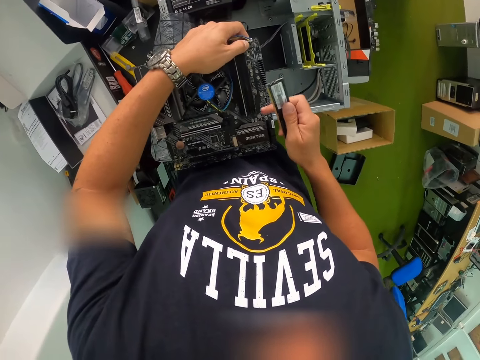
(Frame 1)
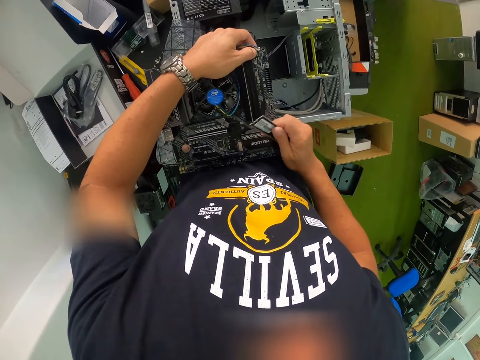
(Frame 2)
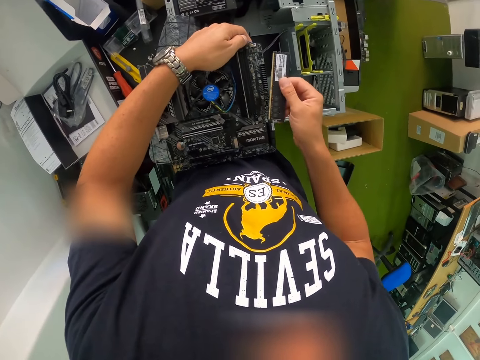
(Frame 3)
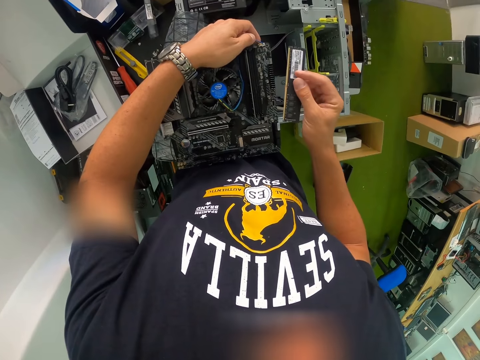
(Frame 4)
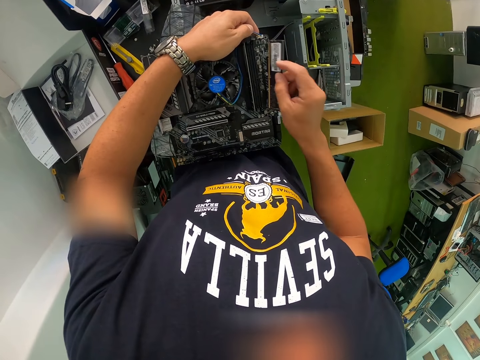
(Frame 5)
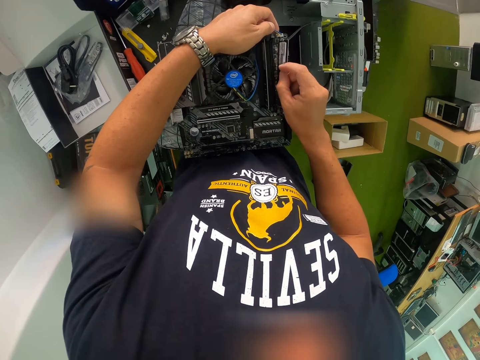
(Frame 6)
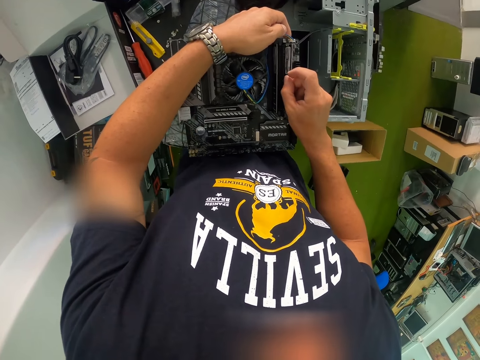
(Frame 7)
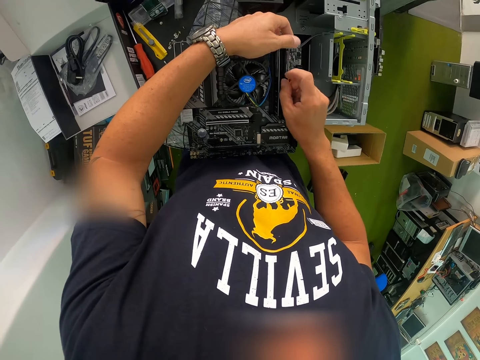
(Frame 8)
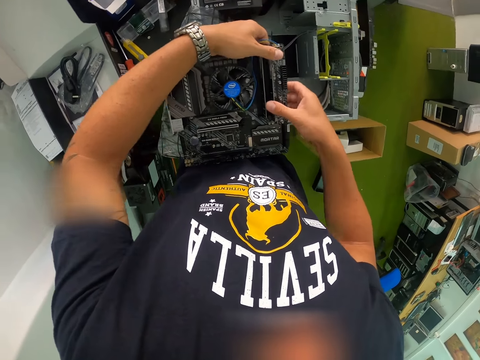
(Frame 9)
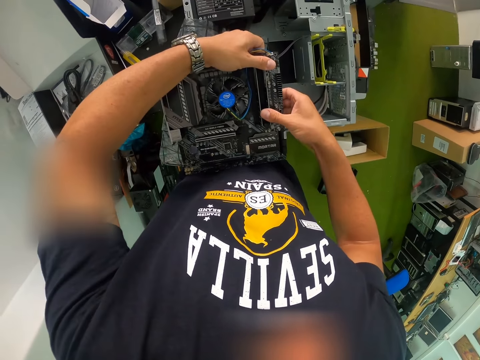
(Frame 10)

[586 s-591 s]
The camera wearer fixes the hard drive to the motherboard with both hands.

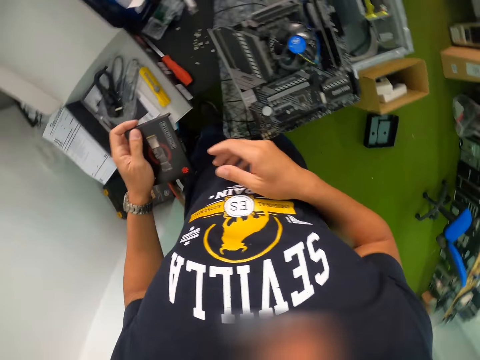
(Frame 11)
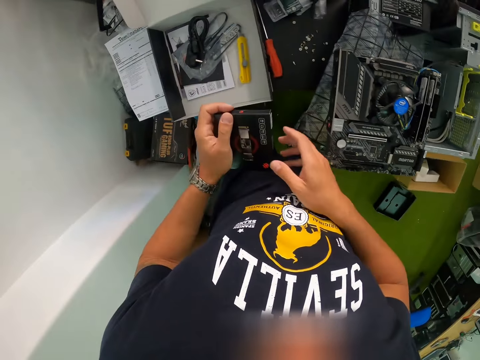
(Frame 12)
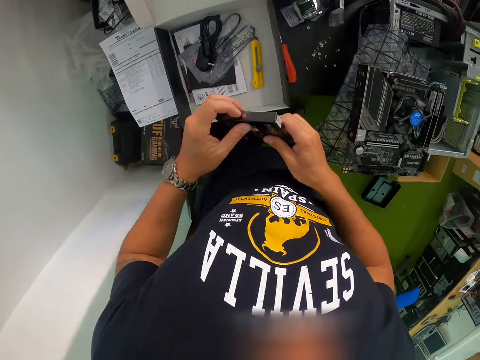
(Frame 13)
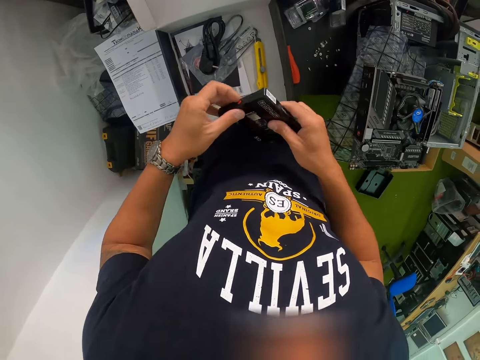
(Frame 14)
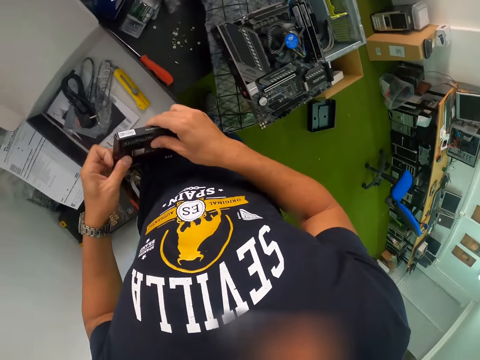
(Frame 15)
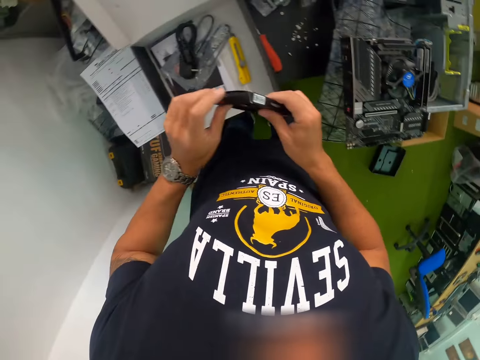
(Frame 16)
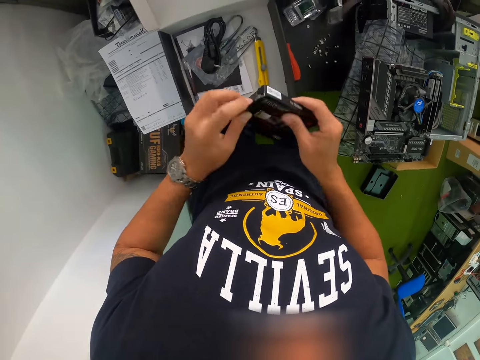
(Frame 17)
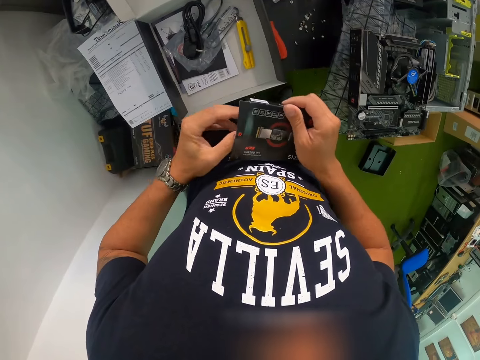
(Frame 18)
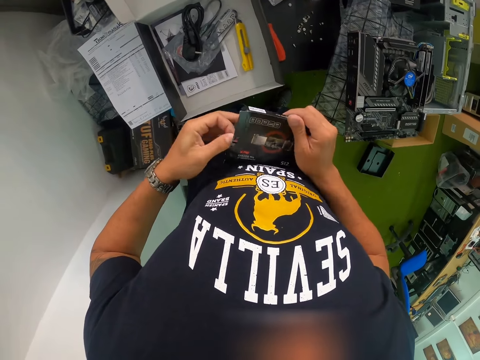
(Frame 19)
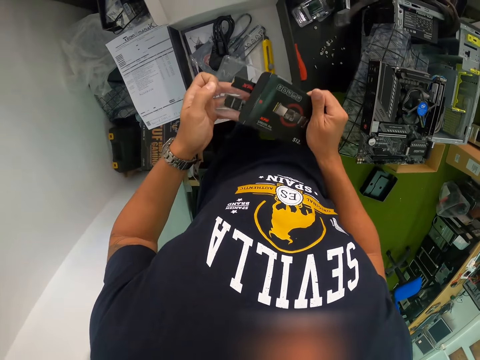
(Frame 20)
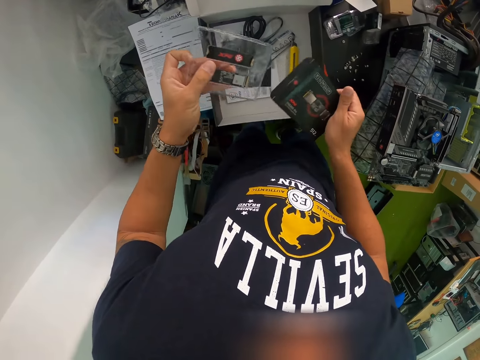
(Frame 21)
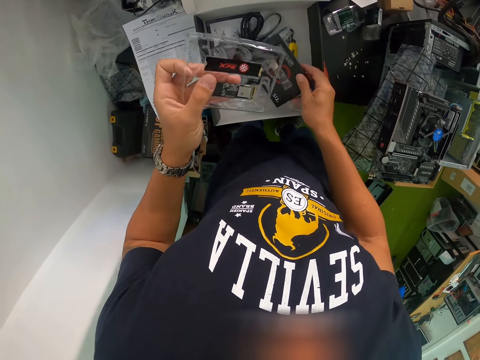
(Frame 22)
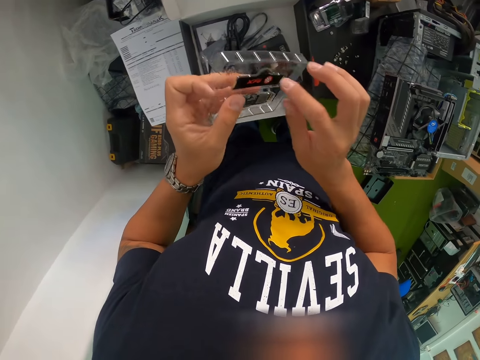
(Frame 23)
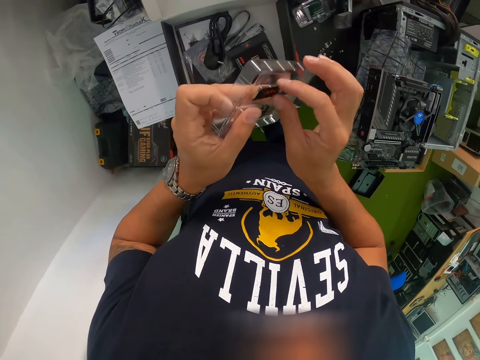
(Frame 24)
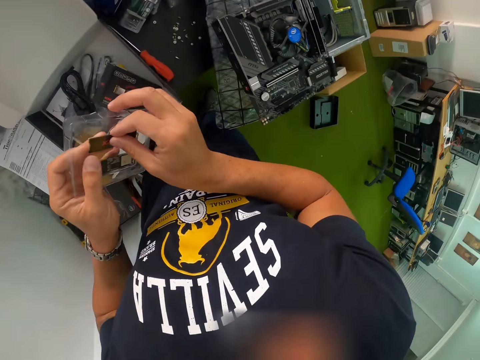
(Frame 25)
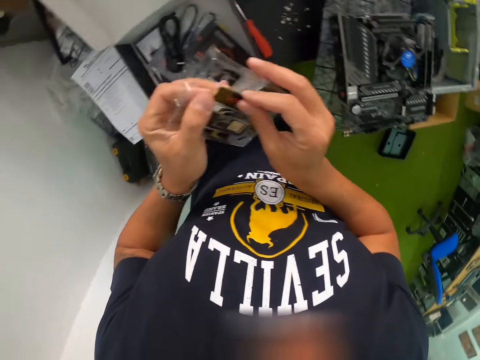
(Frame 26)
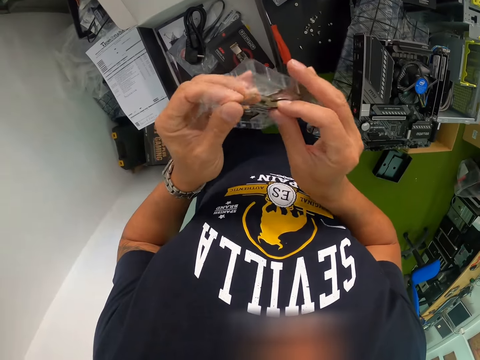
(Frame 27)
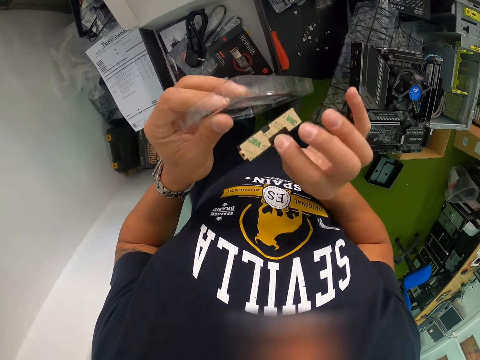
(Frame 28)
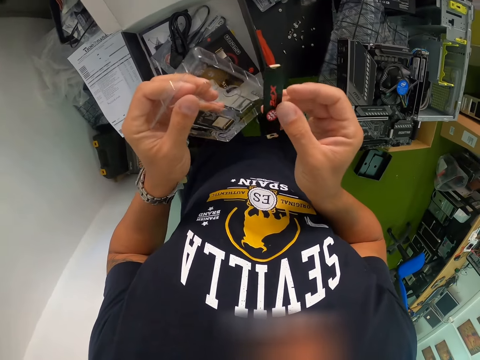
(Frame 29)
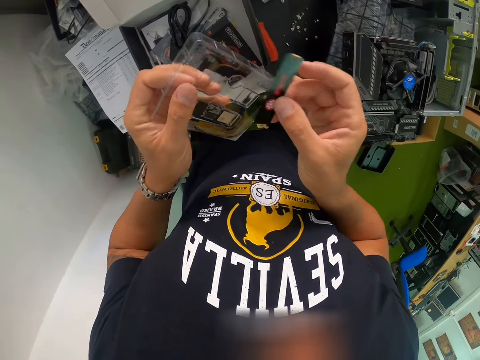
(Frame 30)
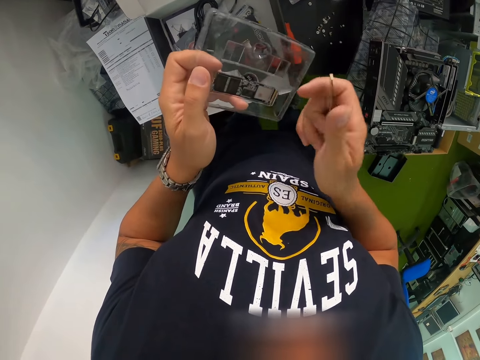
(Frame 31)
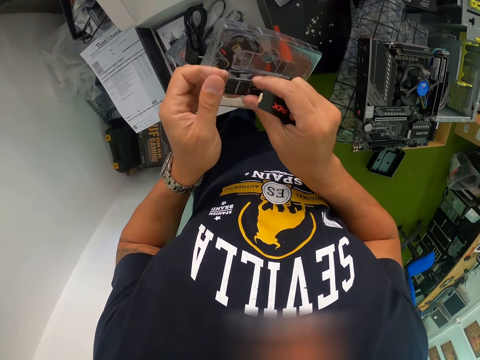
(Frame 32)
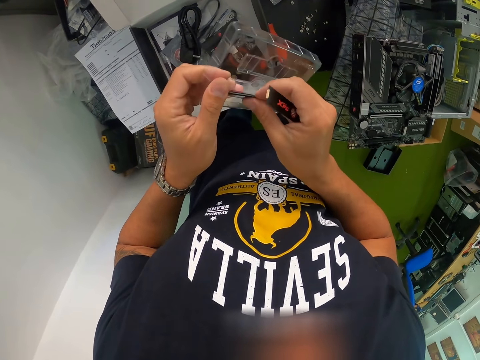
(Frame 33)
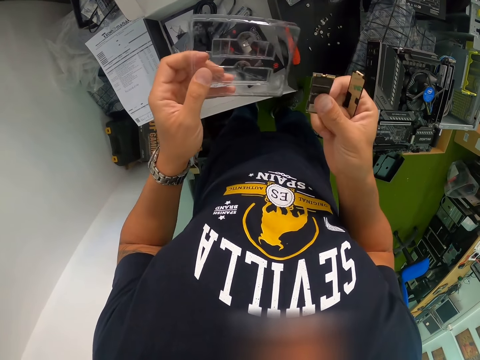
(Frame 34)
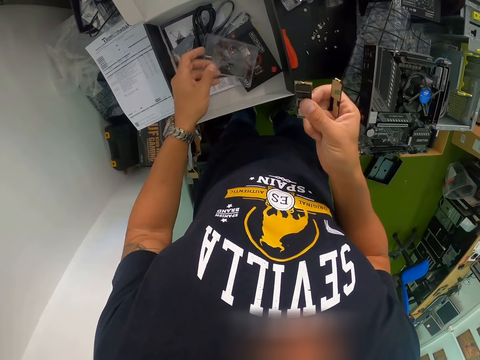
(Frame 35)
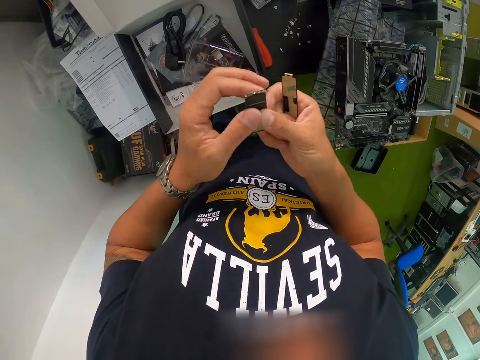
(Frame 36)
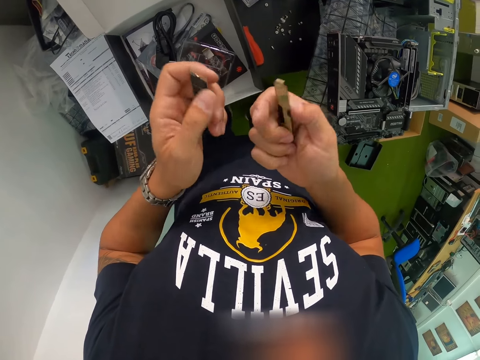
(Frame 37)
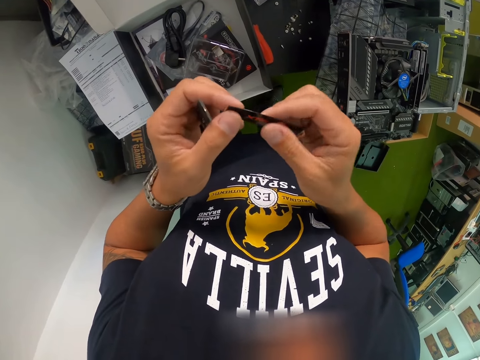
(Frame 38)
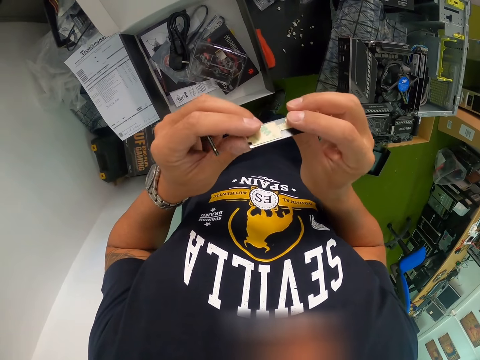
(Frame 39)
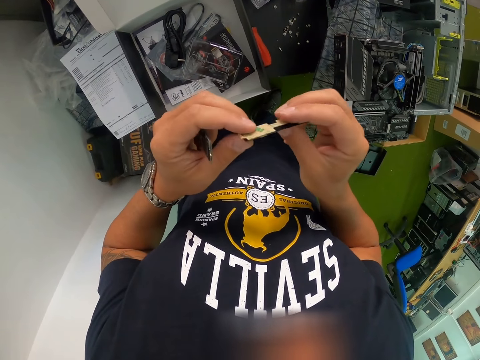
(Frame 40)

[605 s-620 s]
The camera wearer opens the pack of chips with both hands. He opens the box, removes ram from the box and puts the box down. He drops the pack in the box with his right hand. He removes the chips from the pack with both hands. He picks the ram. He drops the pack in the box with his left hand. He passes the chip from his right hand to his left hand. He holds the chip with both hands.

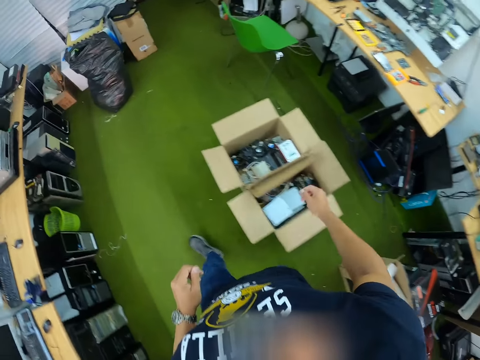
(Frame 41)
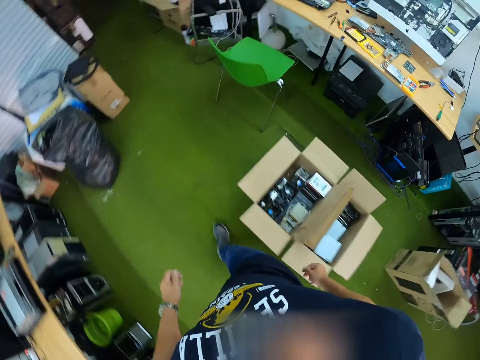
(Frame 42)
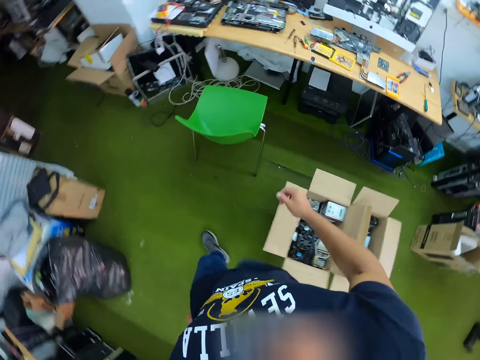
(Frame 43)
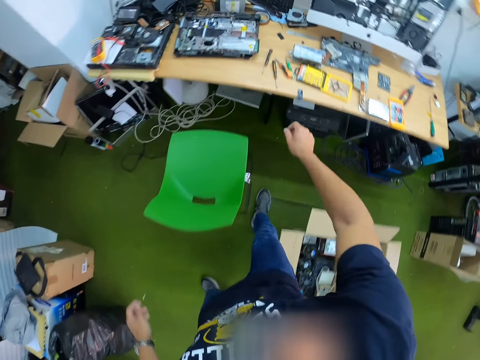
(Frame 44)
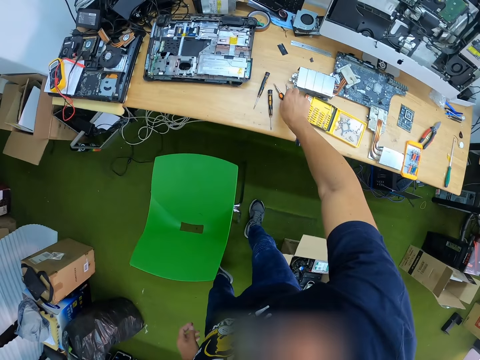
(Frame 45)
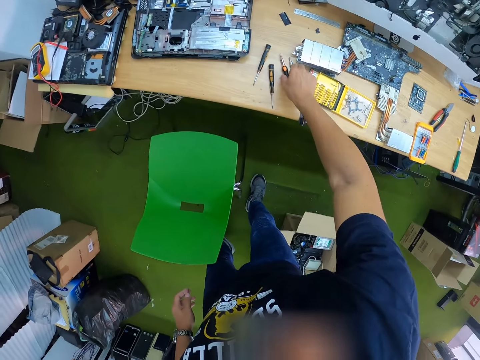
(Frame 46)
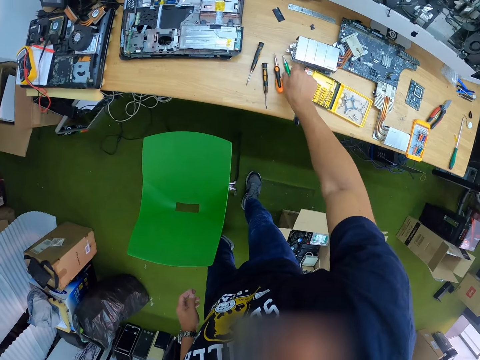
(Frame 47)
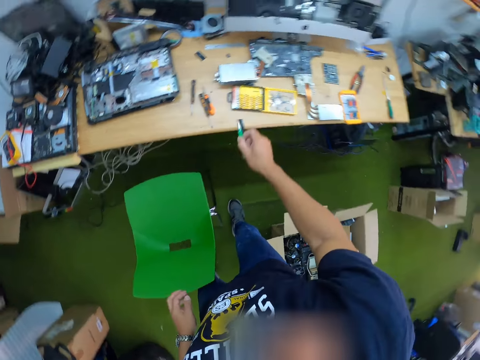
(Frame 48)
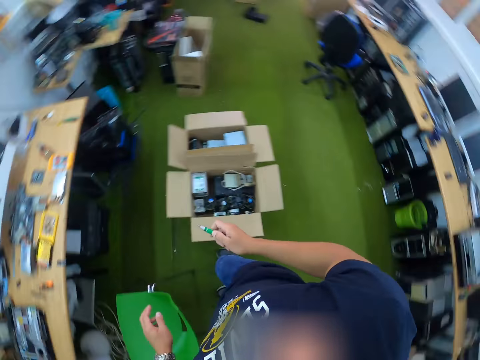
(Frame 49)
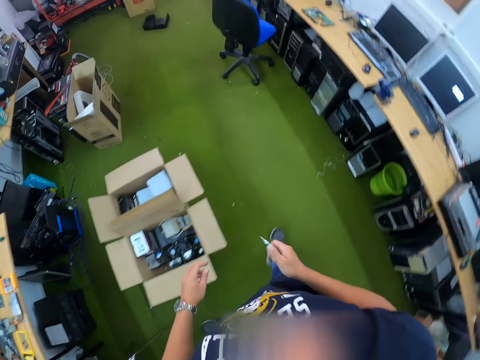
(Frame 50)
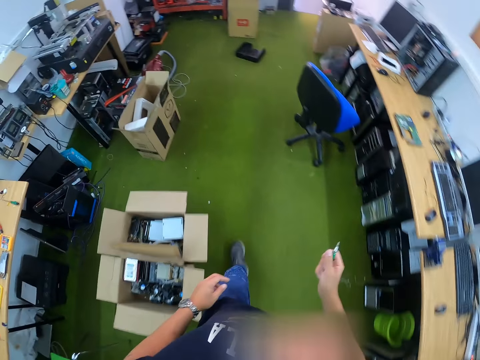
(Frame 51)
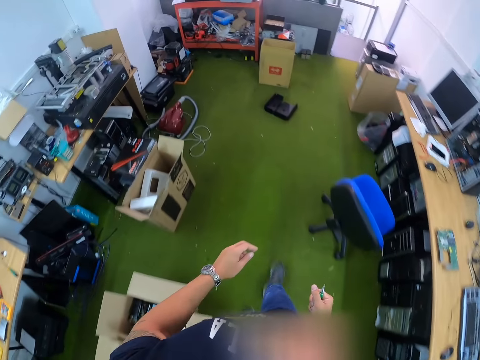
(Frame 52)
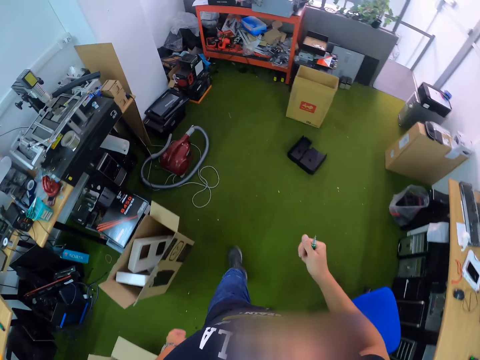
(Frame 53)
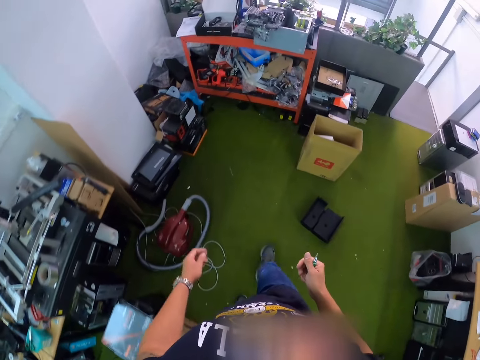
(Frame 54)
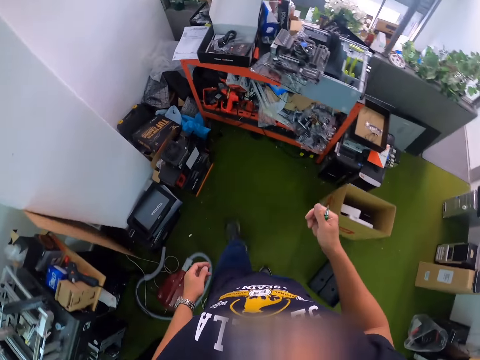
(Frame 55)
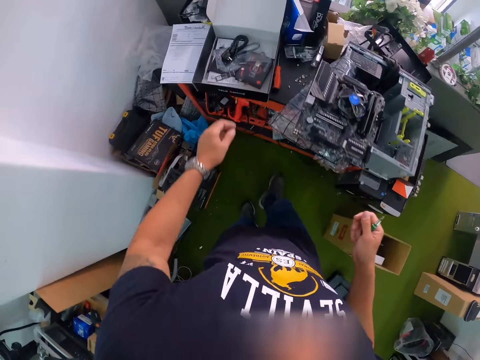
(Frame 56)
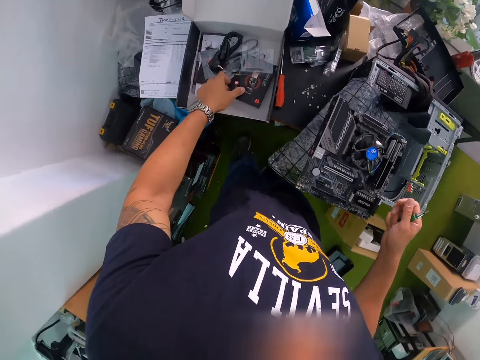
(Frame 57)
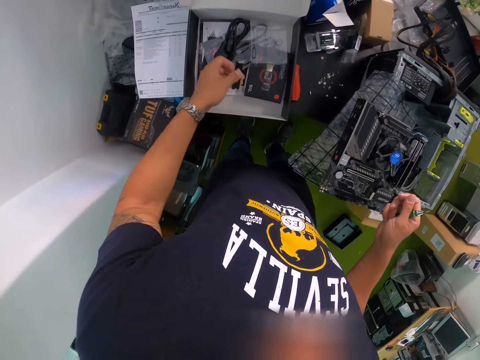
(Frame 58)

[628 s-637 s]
The camera wearer touches a screwdriver on a table with his right hand. He picks up the screwdriver from the table with his right hand. He walks in the house. He picks the chip from the box with his left hand.
